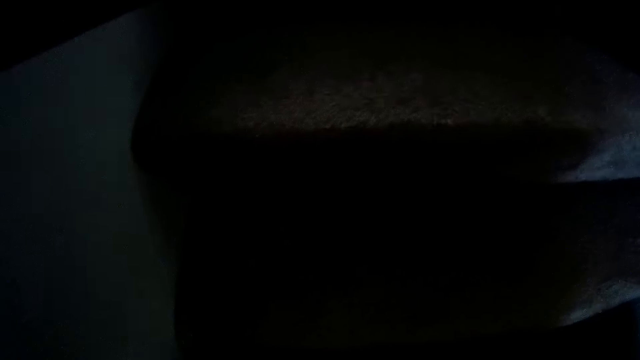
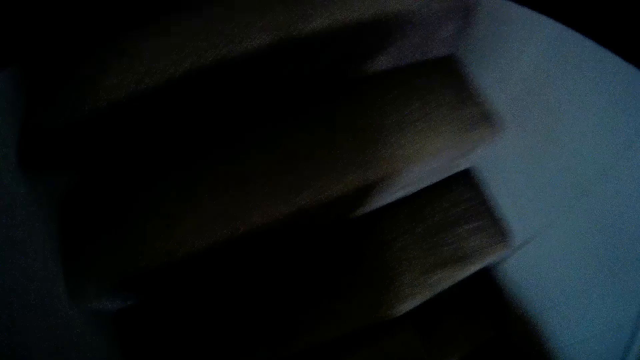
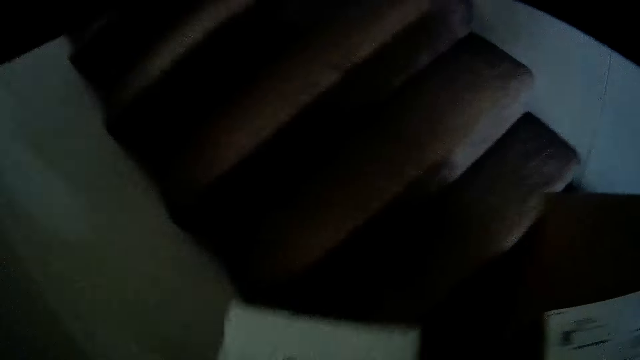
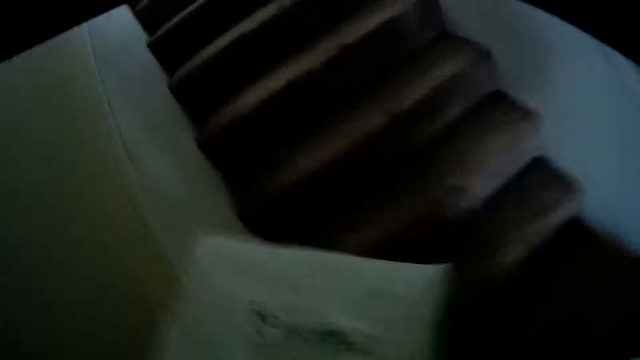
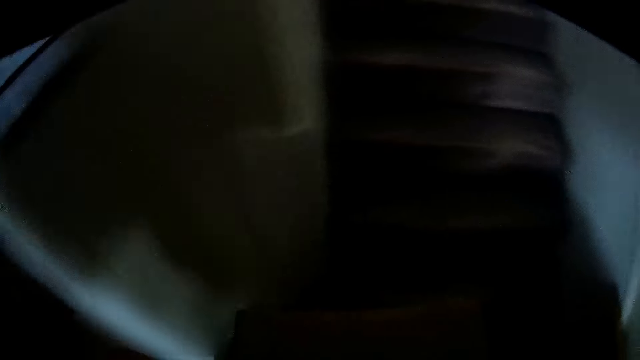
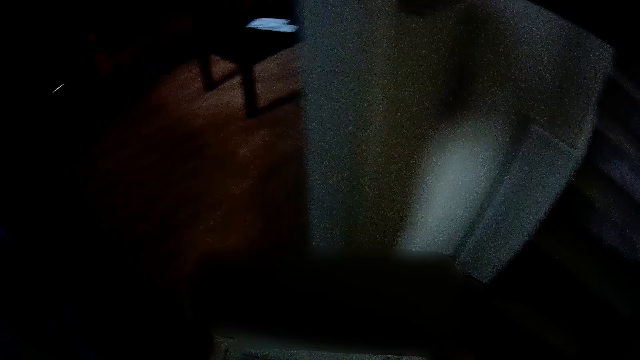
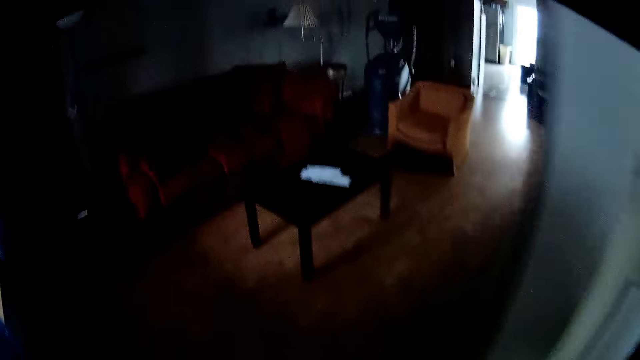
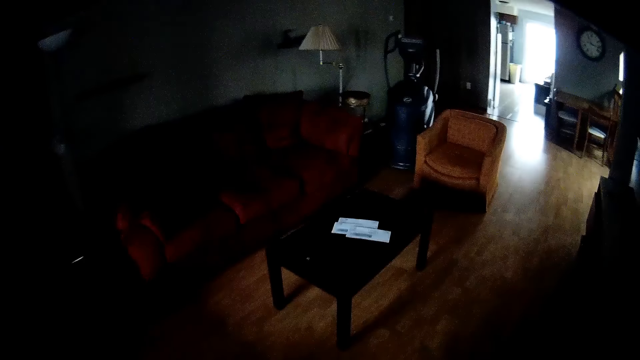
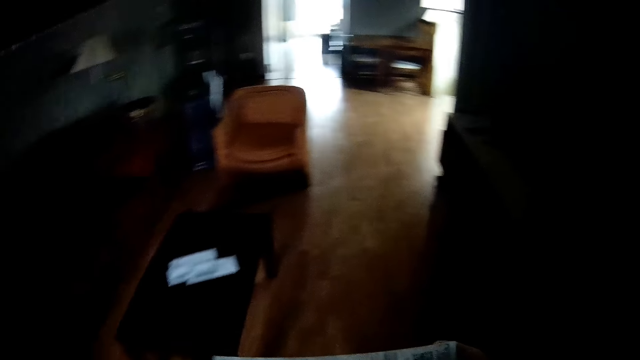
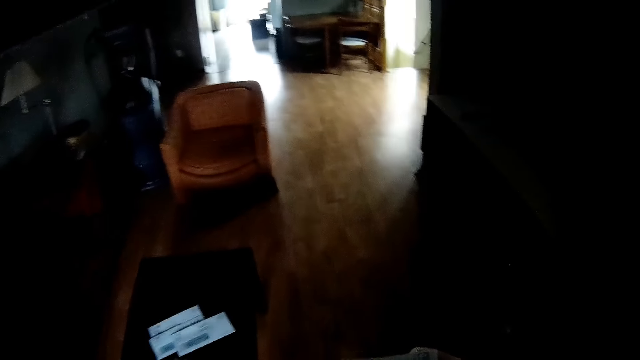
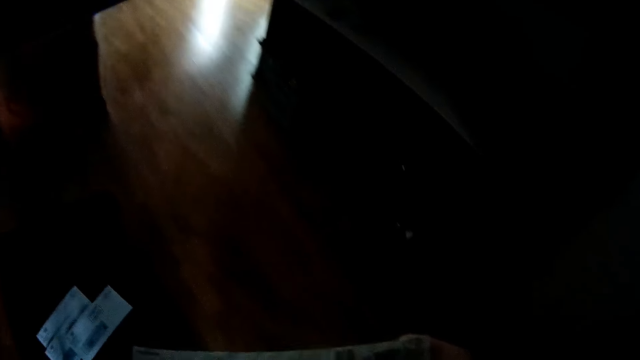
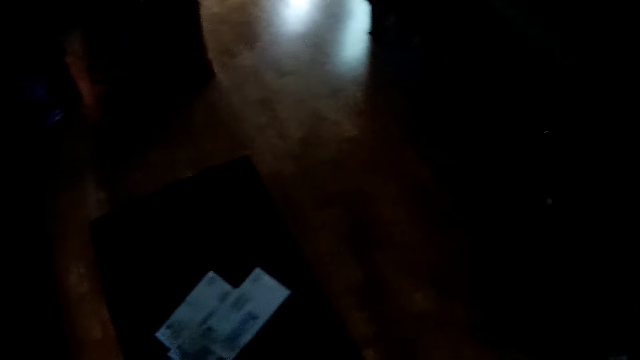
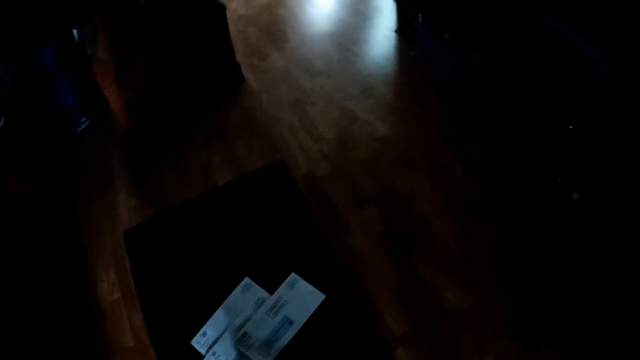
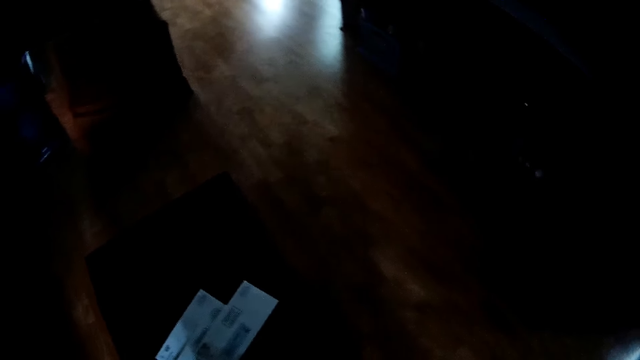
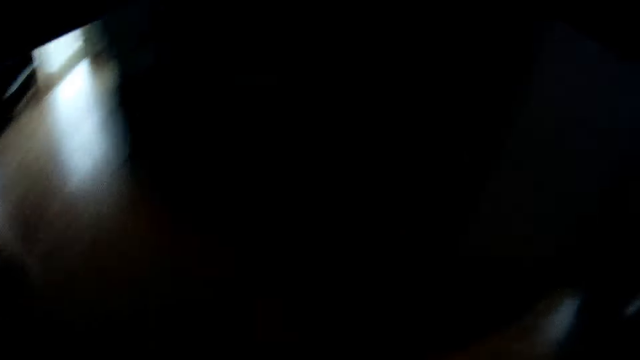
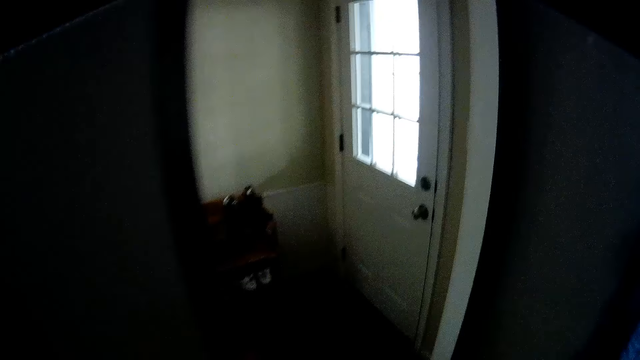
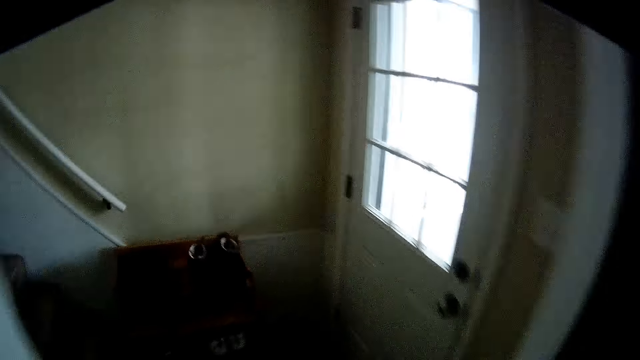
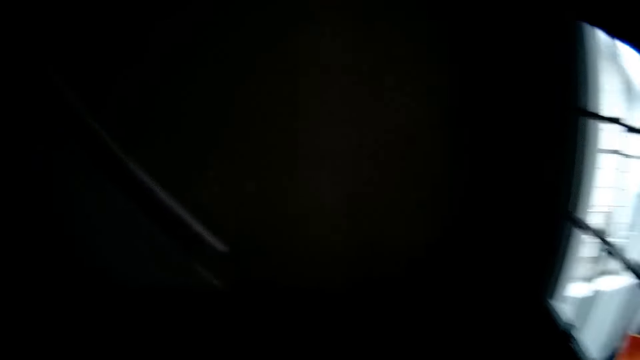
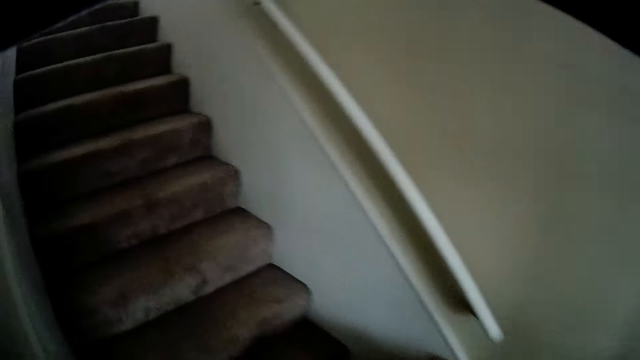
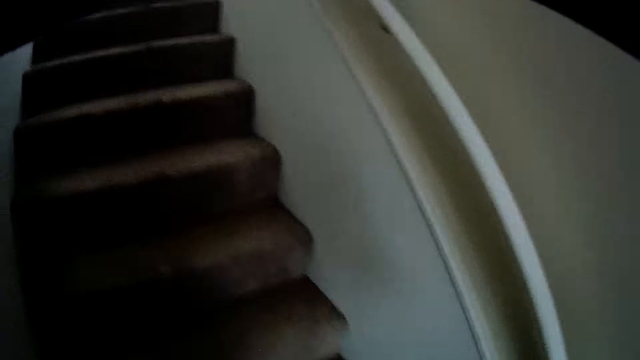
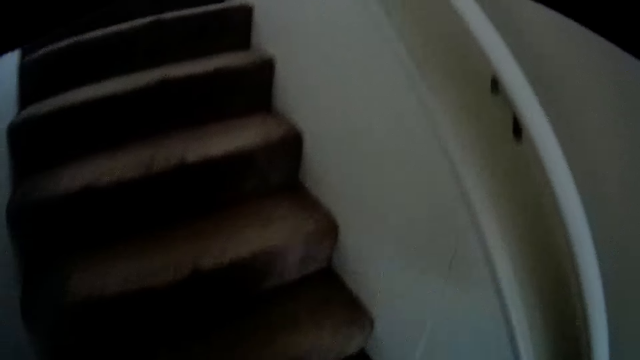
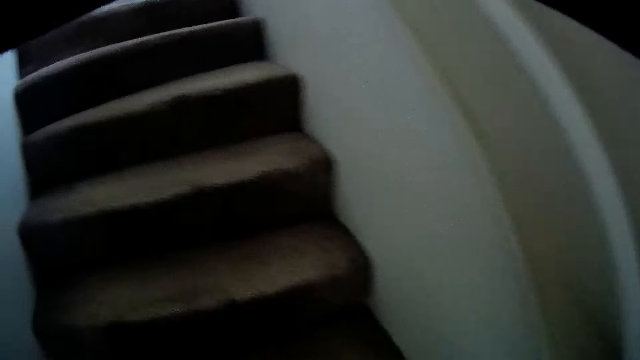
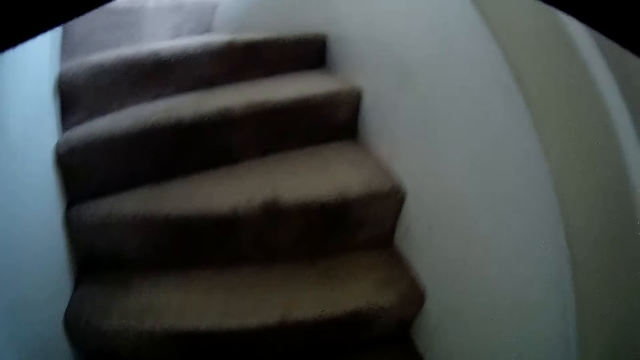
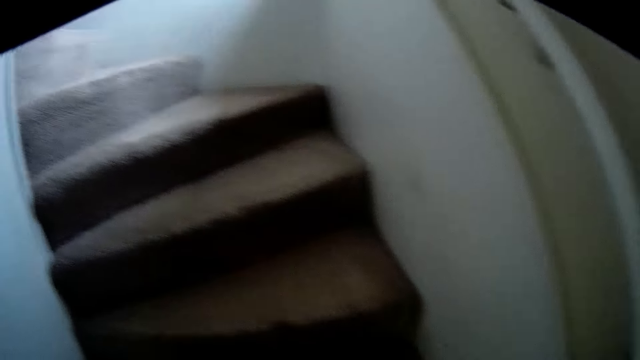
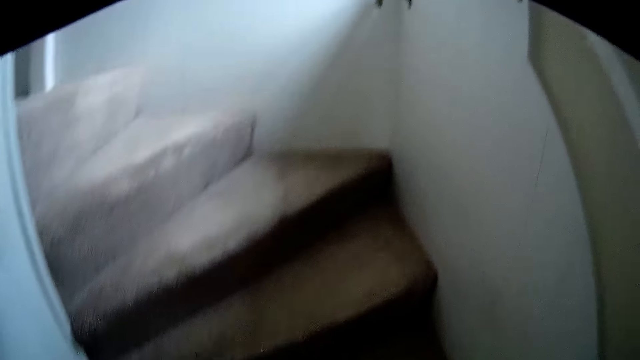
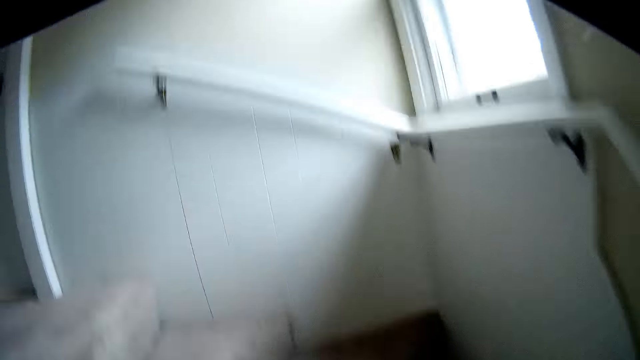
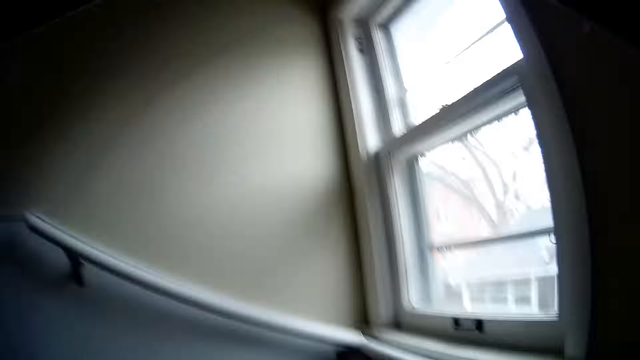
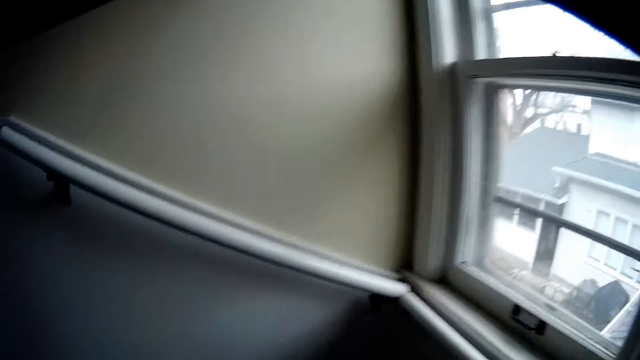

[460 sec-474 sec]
The camera wearer picks a paper from the right hand. They drop the paper in the box. They walk around the house. They walk upstairs.

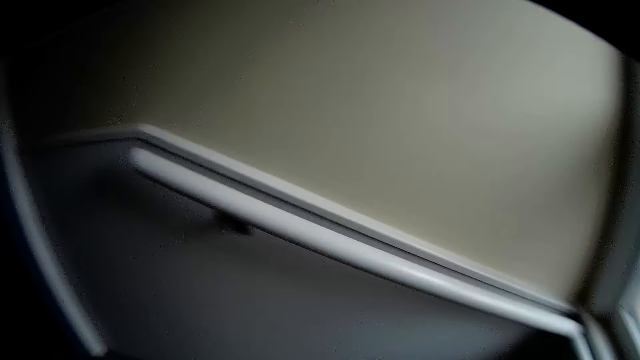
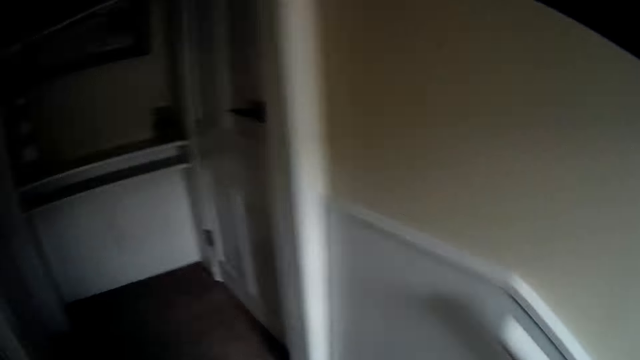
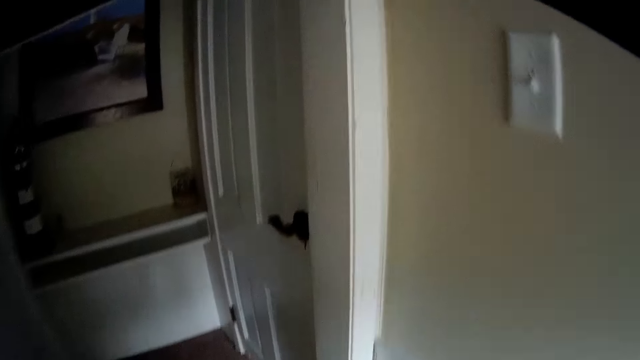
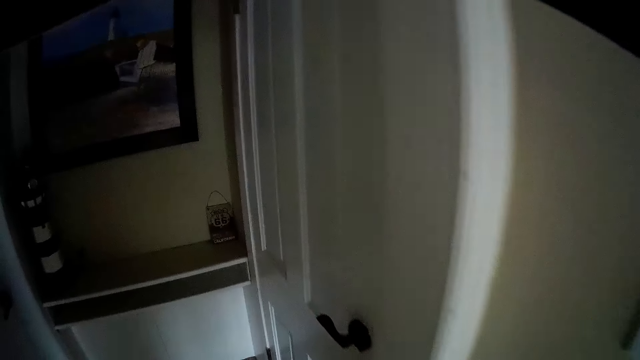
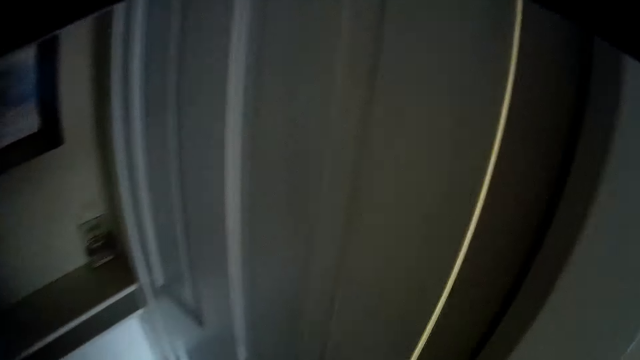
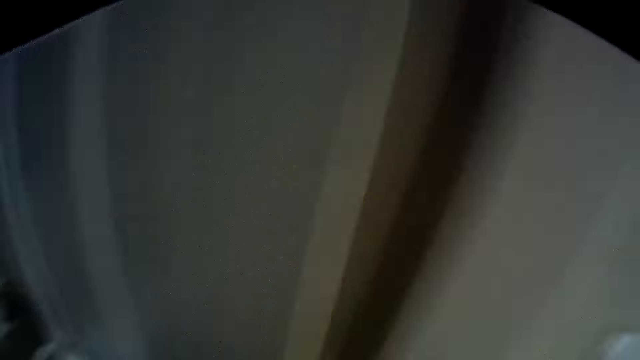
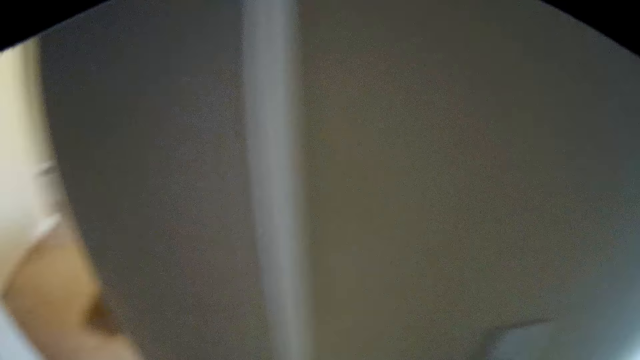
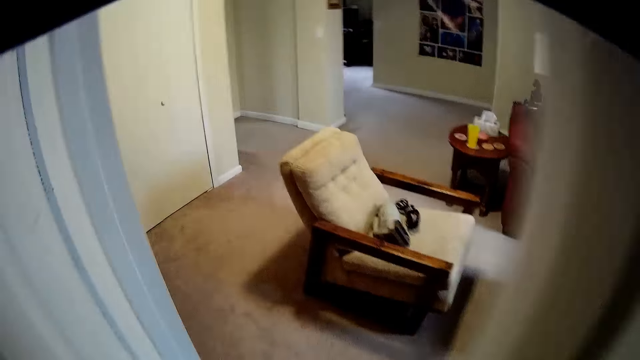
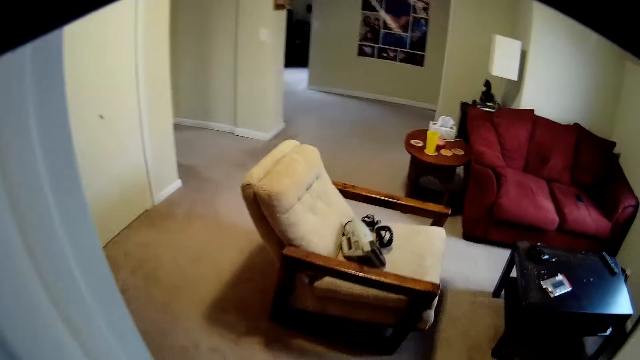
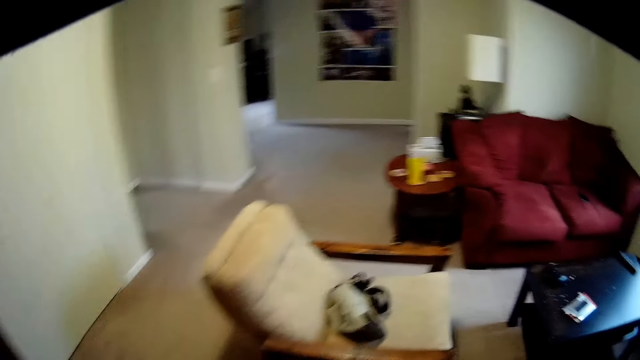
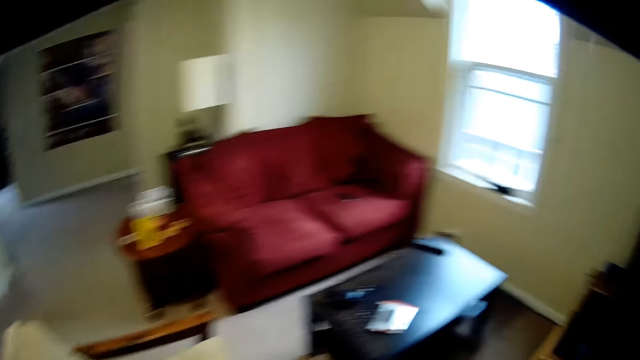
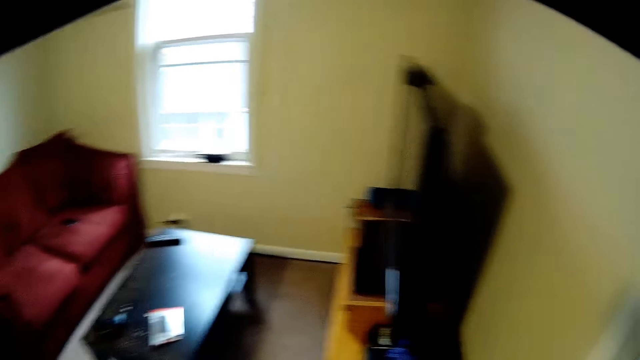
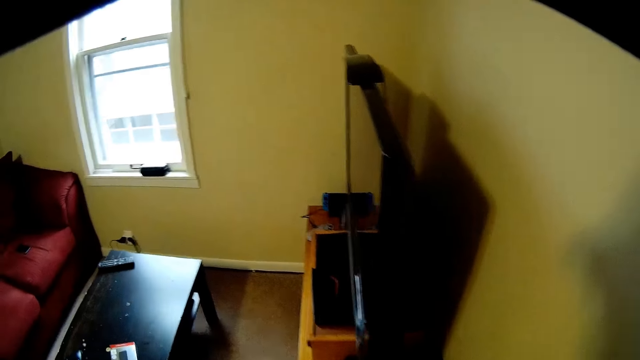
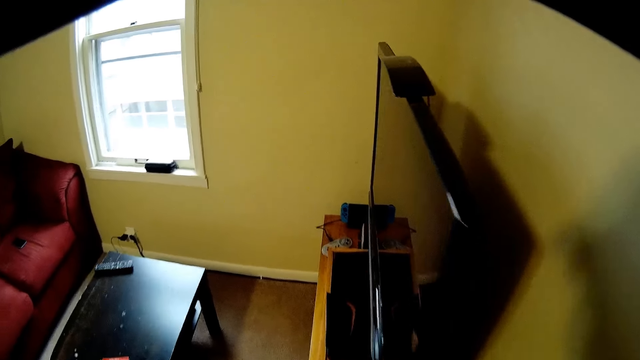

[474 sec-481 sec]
The camera wearer opens the door. They walk around the house.
